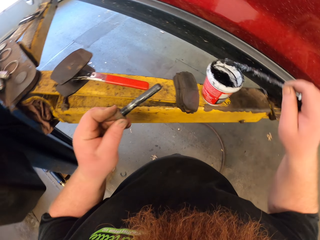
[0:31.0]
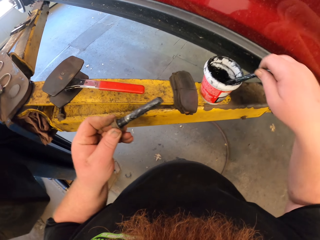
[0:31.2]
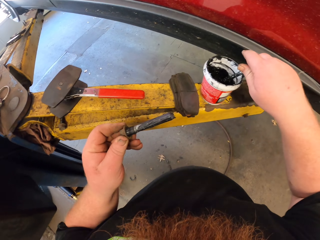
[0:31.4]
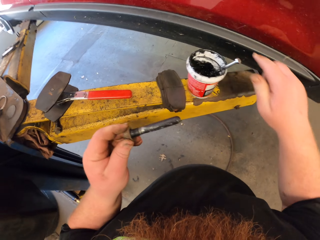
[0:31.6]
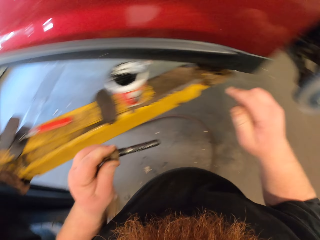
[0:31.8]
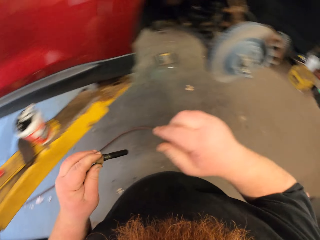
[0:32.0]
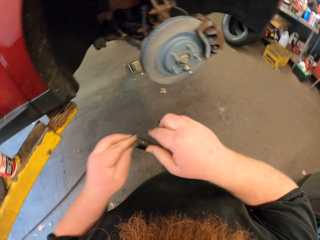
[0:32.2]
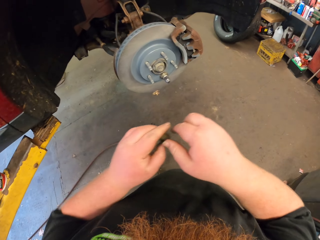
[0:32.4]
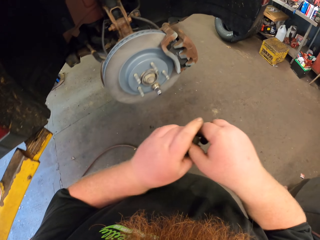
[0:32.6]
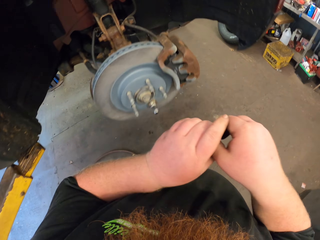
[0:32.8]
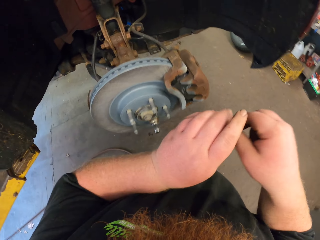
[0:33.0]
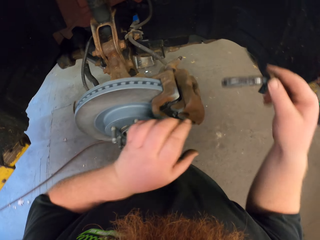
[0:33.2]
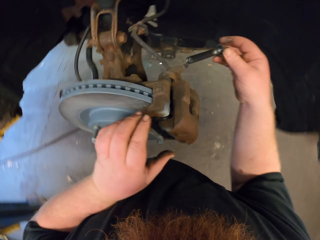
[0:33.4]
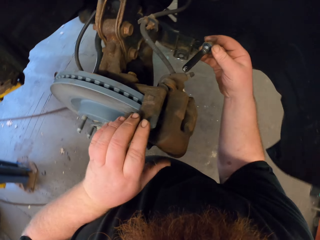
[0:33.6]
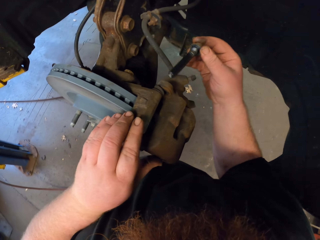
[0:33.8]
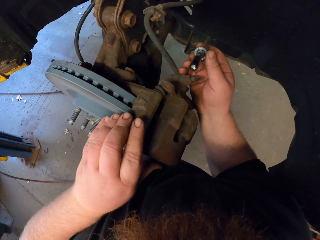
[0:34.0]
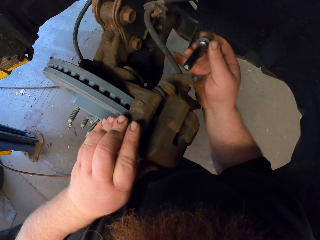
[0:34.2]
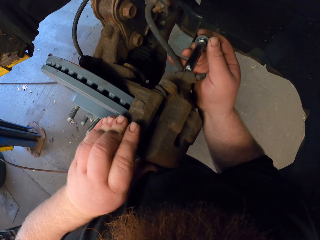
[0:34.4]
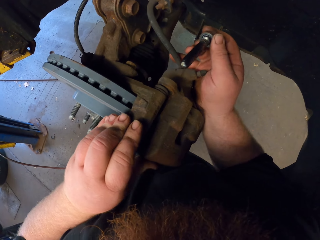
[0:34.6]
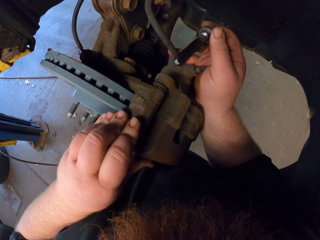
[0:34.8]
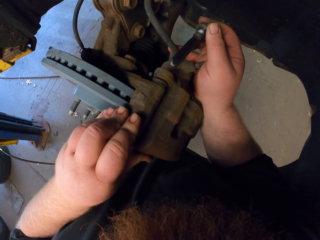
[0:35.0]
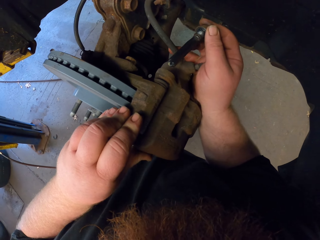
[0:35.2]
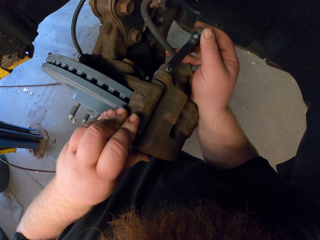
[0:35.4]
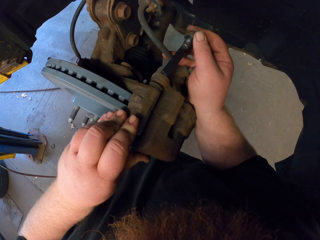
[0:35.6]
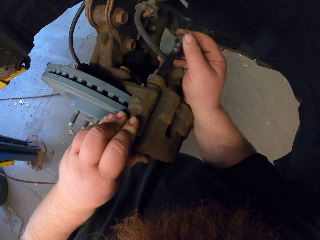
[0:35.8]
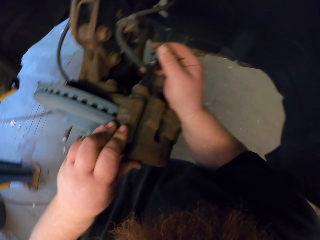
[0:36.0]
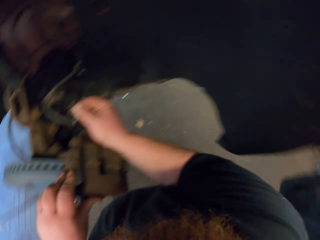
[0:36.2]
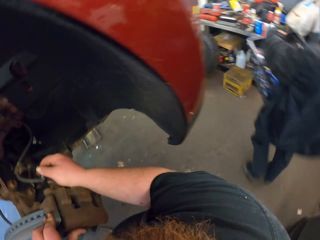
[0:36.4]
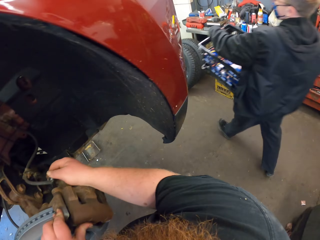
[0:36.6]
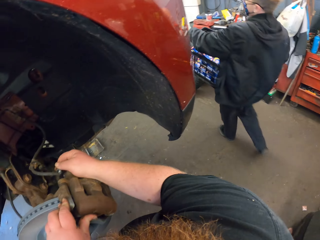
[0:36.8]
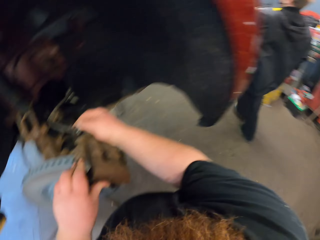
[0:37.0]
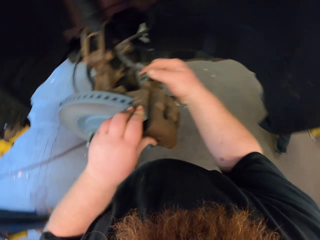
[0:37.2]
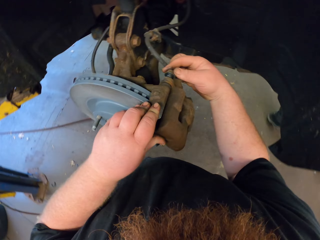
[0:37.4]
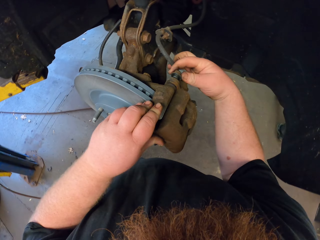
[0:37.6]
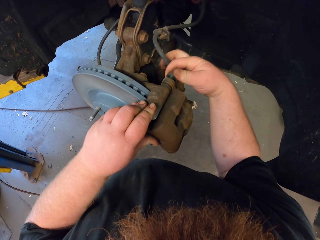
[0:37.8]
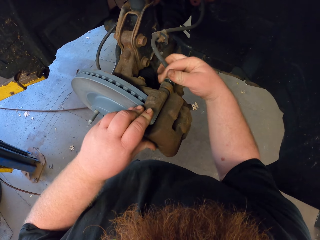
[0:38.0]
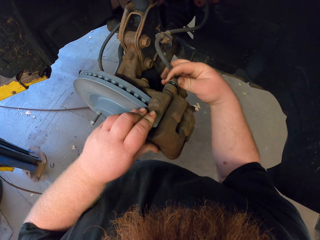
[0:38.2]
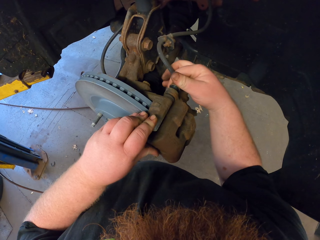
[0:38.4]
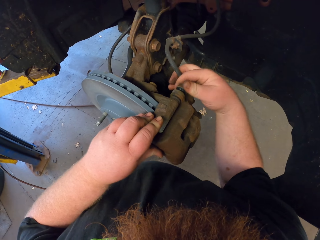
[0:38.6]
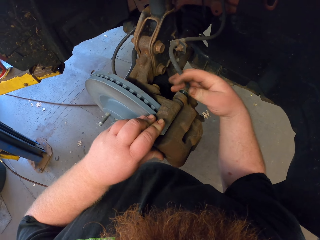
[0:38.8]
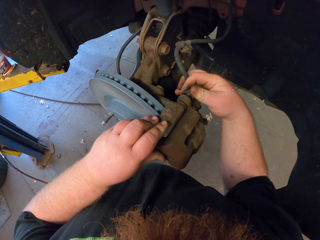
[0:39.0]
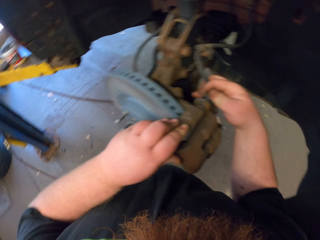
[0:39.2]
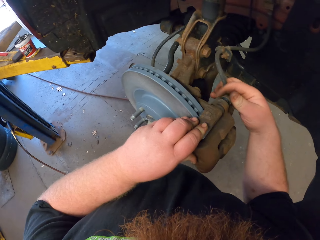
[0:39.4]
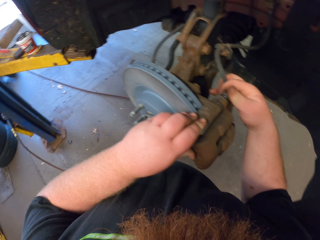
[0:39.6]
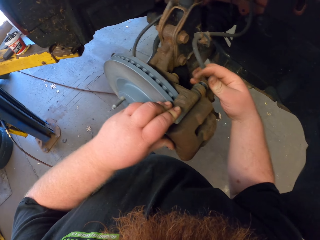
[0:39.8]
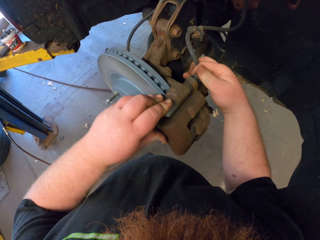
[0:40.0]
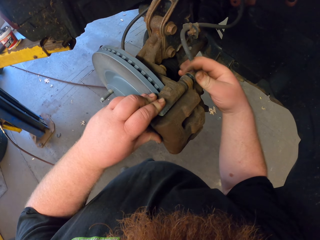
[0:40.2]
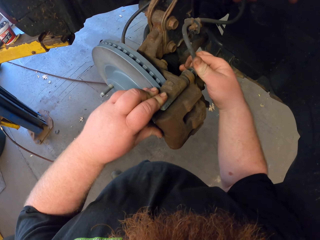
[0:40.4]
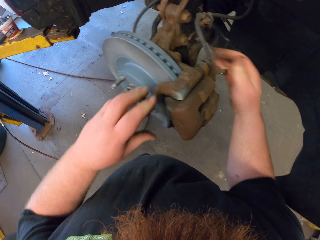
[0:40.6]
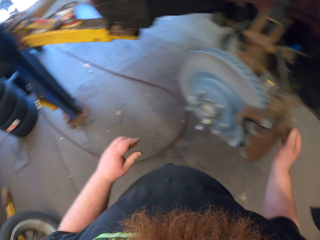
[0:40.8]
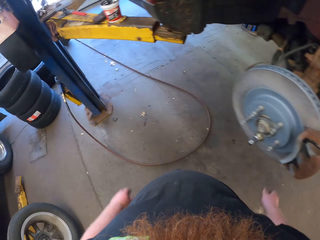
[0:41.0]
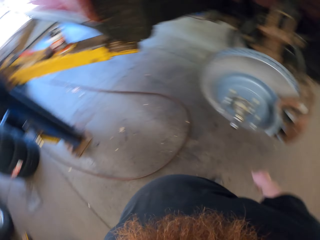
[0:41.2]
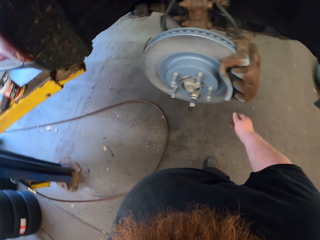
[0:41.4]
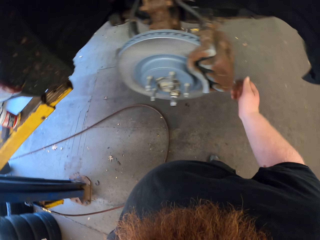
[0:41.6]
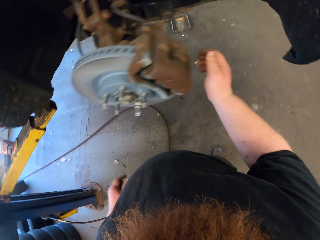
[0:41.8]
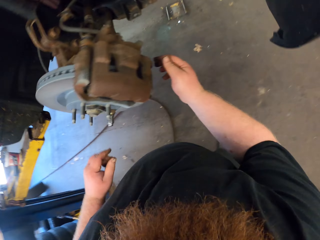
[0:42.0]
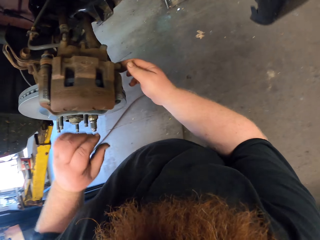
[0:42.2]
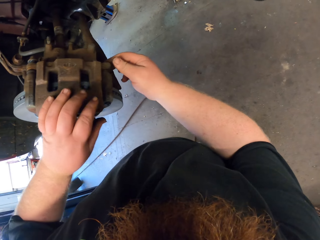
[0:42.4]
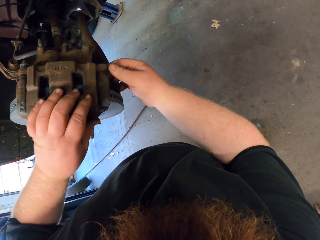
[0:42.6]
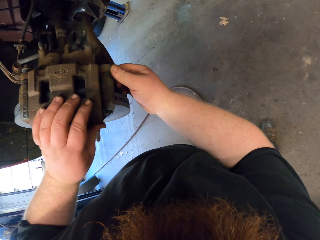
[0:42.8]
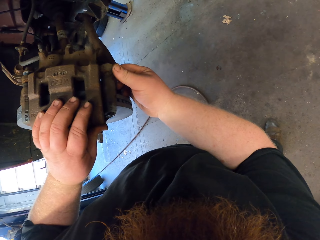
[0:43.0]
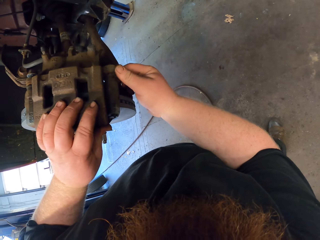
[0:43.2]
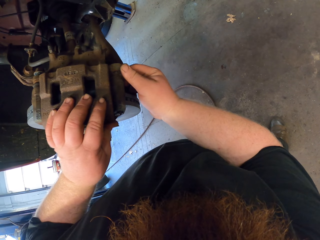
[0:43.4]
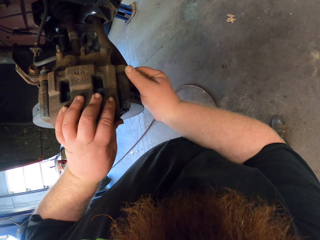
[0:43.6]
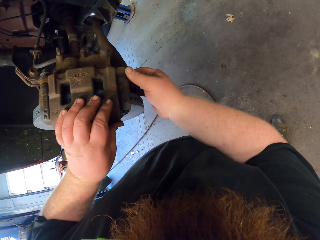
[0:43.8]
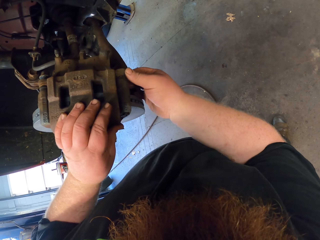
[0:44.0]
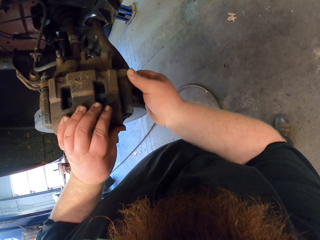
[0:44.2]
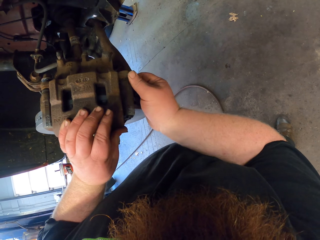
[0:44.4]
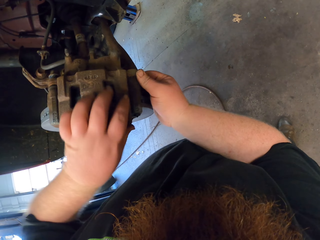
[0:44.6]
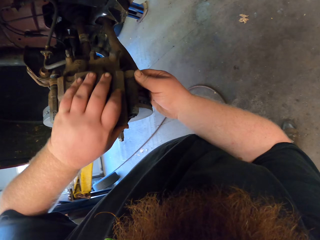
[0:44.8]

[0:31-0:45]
The camera wearer puts the brush in the grease. They fix the nut on the hub wheel with metal. They tighten the nut.

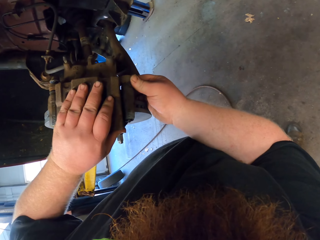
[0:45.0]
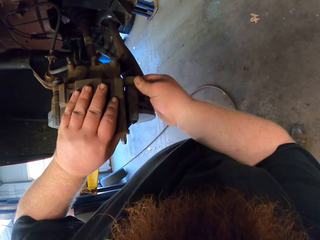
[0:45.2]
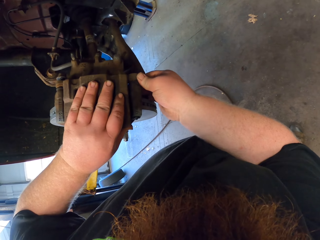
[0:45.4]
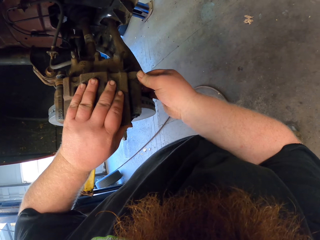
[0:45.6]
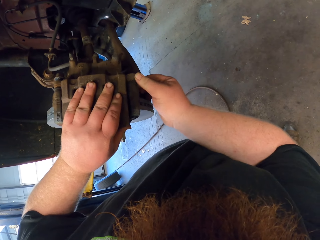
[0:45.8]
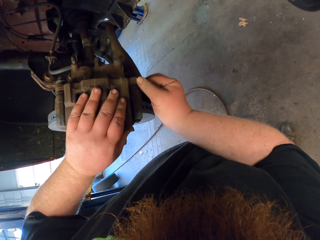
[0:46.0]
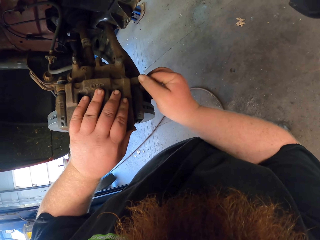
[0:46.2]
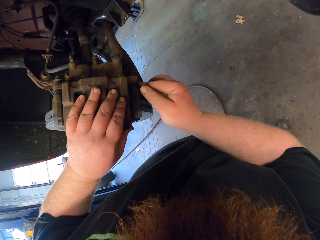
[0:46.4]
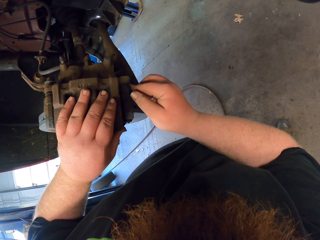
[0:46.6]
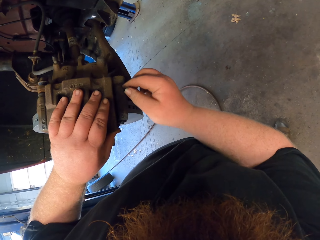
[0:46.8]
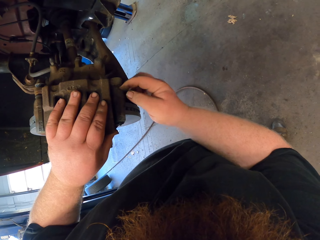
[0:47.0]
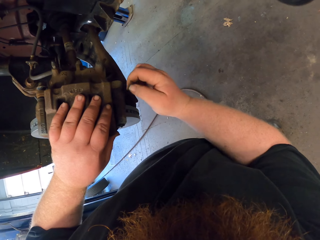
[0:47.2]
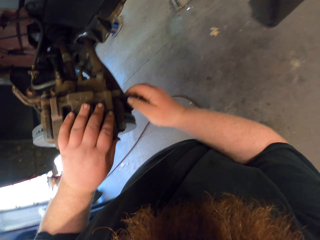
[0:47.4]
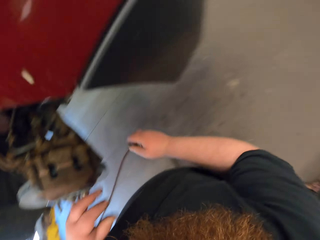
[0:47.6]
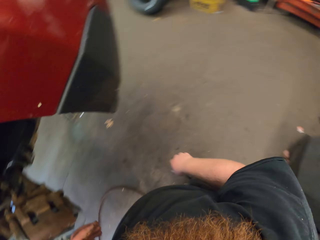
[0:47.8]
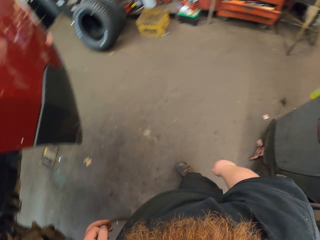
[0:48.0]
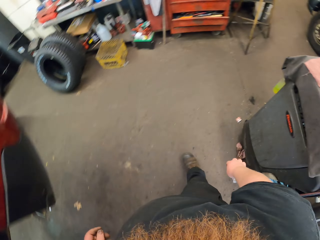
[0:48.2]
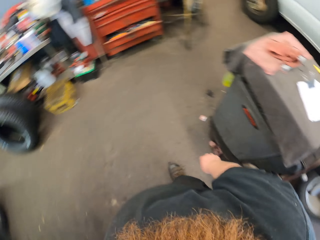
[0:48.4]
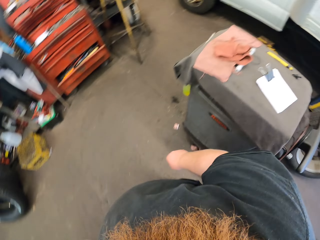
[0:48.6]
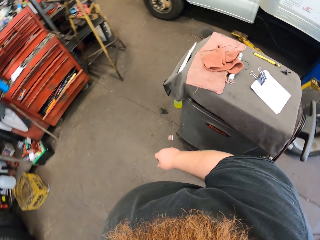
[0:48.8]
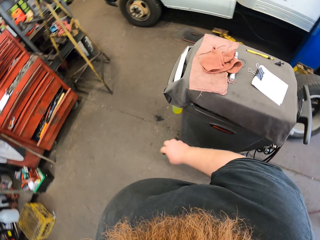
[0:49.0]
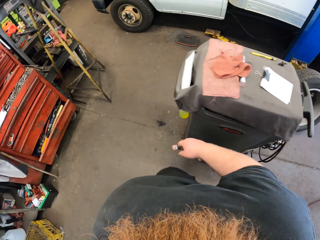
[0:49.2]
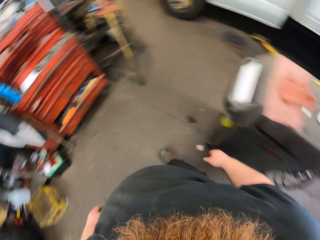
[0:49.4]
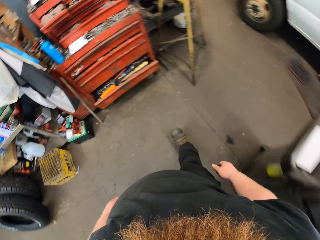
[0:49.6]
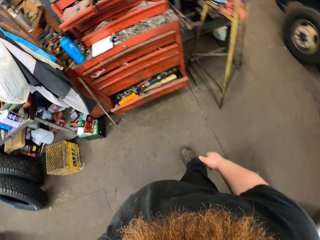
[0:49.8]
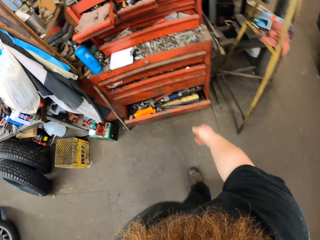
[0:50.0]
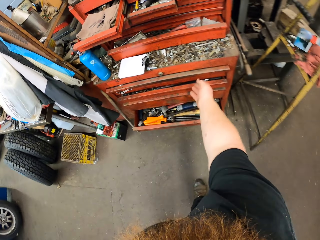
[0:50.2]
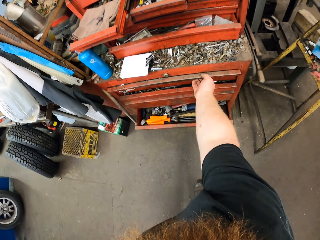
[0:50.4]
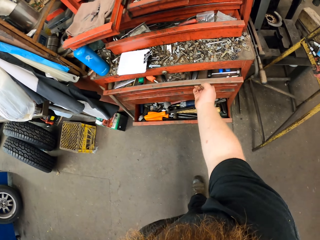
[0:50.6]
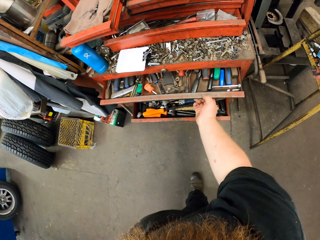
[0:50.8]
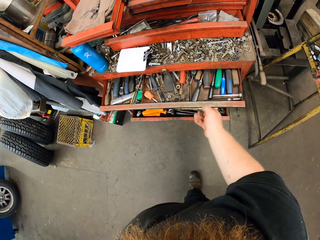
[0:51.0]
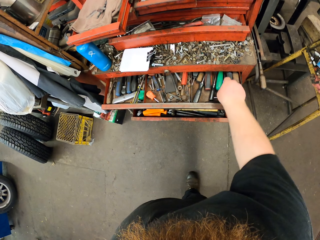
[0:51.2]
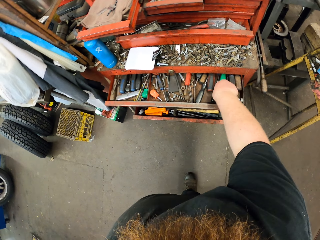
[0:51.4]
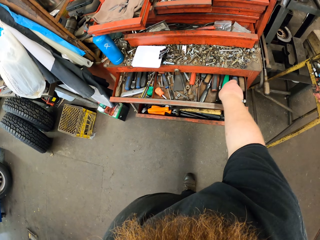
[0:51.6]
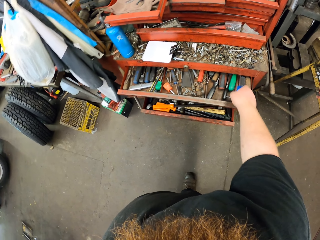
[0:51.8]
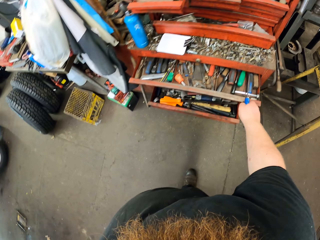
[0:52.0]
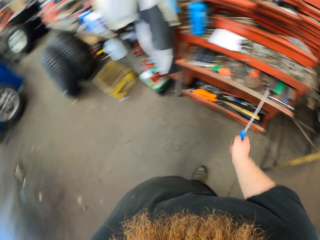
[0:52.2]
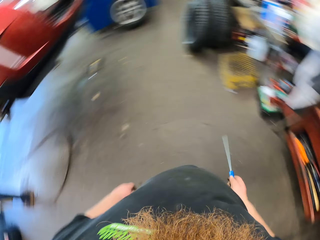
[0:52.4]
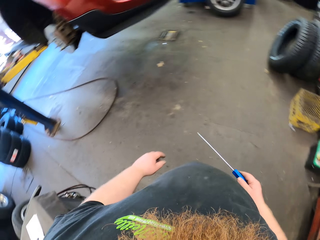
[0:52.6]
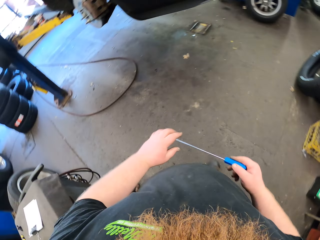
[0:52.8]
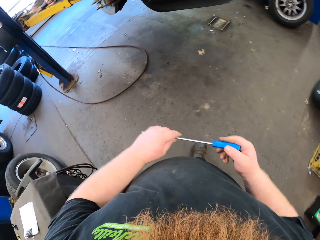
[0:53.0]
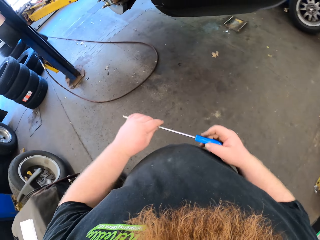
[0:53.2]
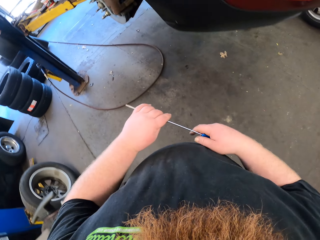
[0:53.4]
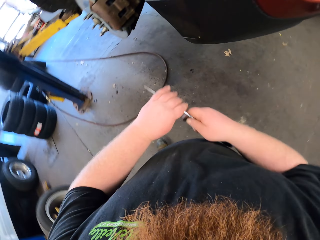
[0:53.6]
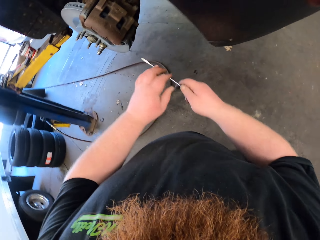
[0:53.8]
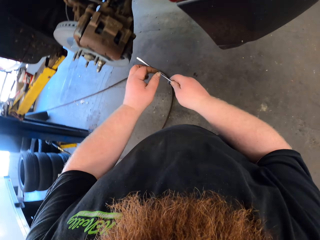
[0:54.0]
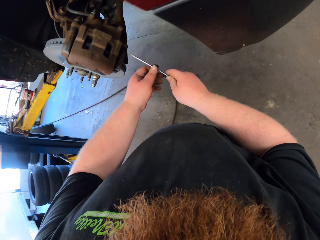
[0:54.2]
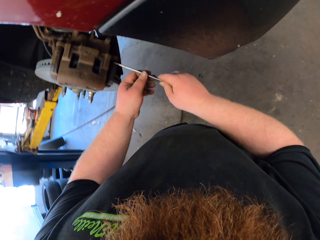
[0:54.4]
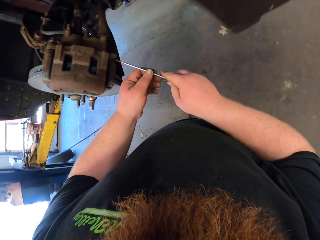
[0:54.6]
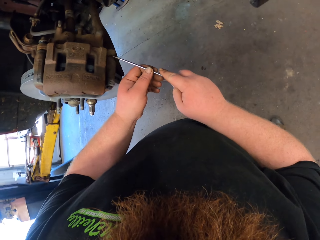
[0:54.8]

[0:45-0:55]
The camera wearer turns around. They walk in the room towards the shelf. They open the cabinet drawer or shelf with the left hand. They take a screwdriver from the cabinet.
